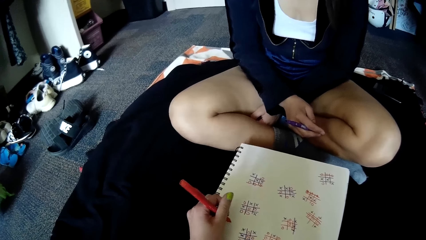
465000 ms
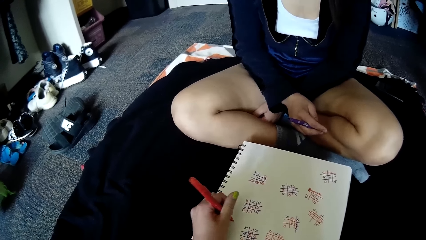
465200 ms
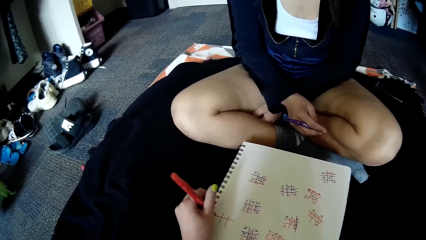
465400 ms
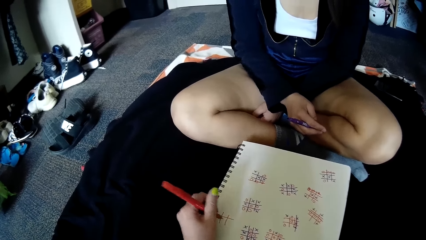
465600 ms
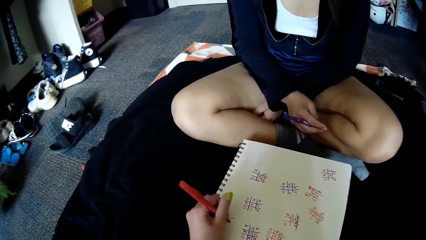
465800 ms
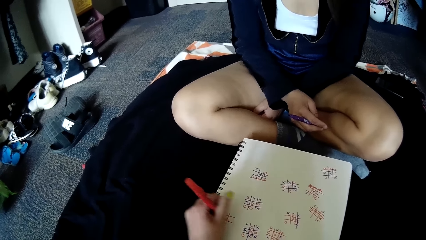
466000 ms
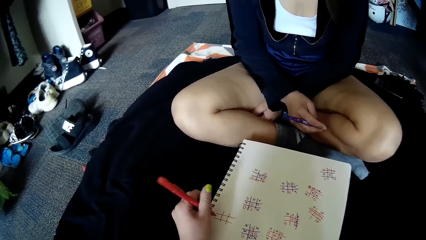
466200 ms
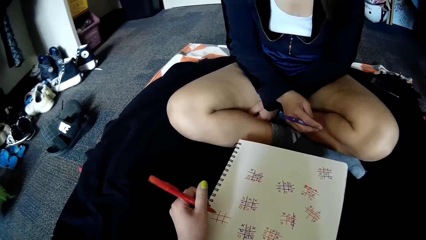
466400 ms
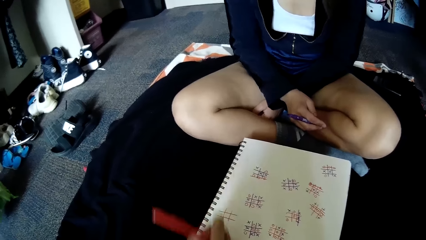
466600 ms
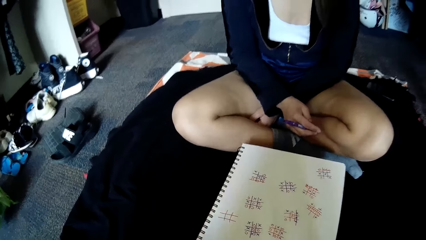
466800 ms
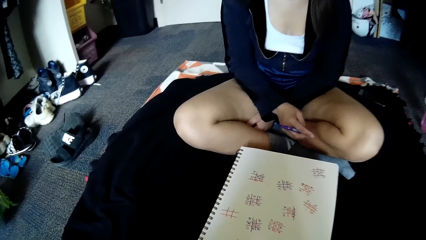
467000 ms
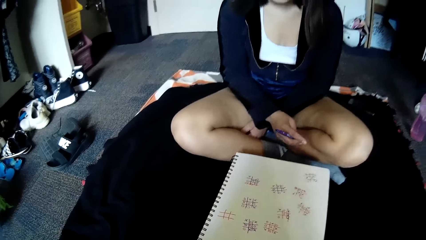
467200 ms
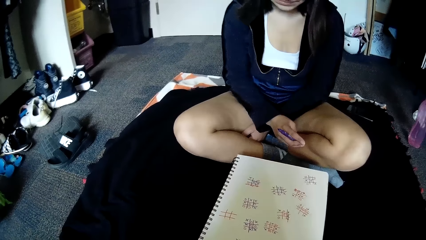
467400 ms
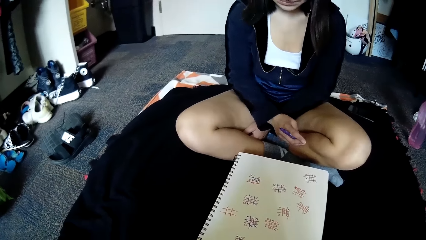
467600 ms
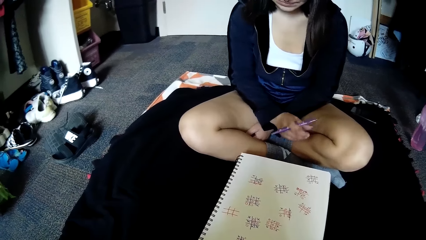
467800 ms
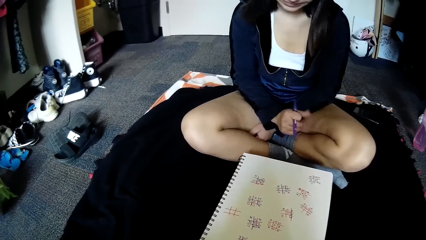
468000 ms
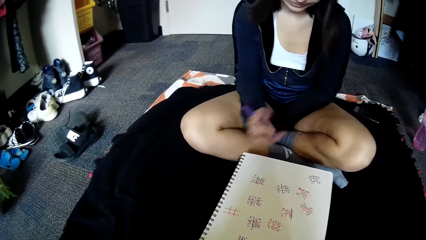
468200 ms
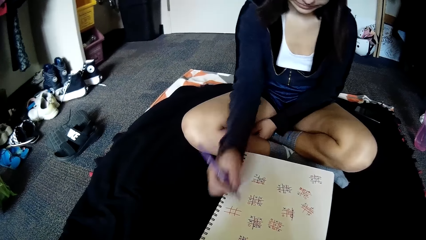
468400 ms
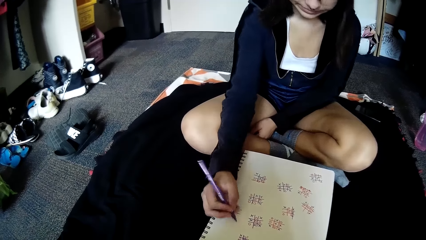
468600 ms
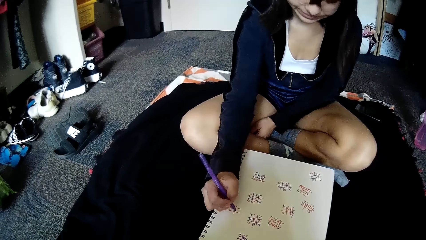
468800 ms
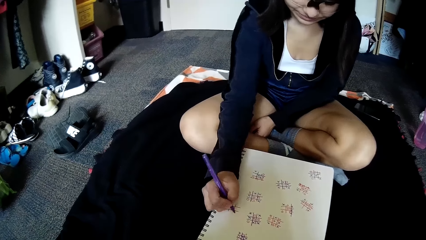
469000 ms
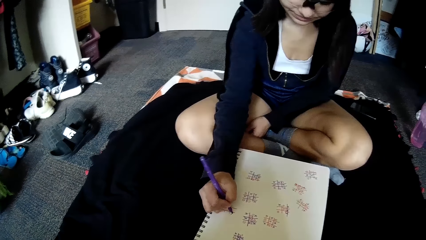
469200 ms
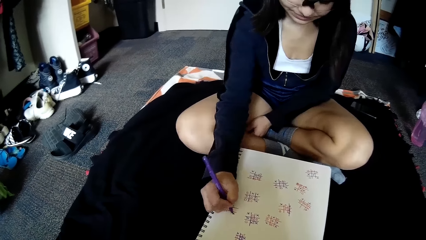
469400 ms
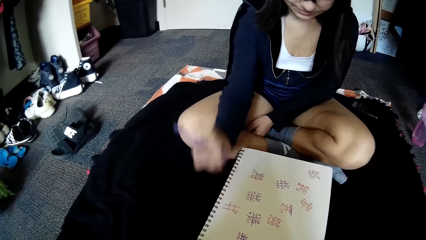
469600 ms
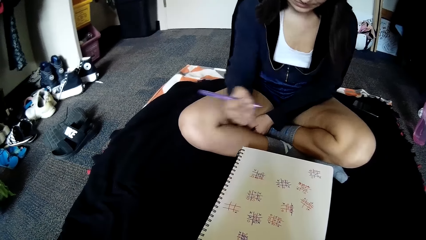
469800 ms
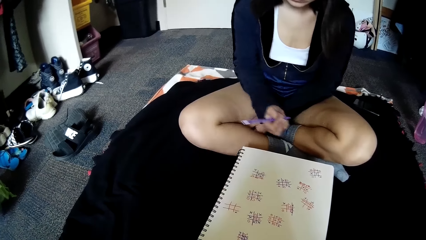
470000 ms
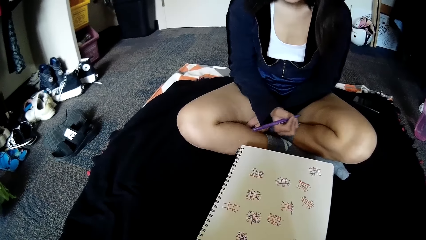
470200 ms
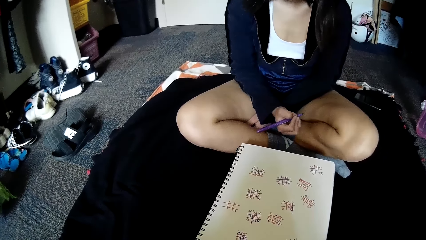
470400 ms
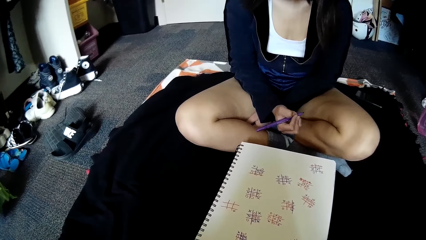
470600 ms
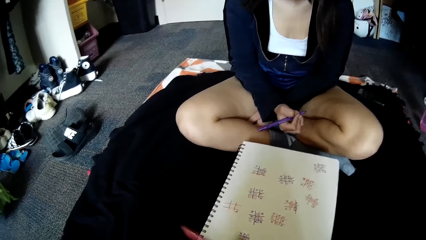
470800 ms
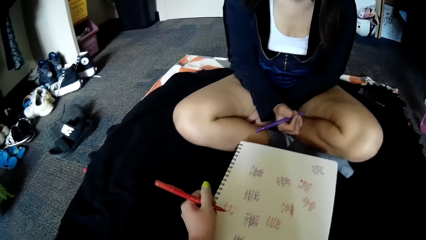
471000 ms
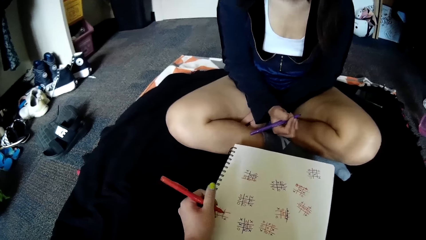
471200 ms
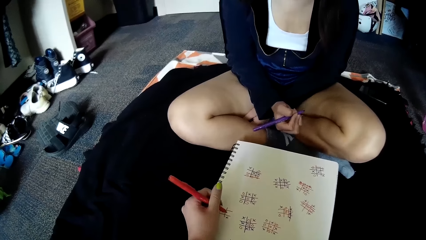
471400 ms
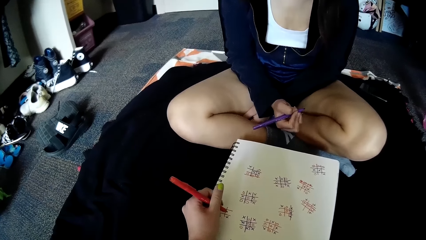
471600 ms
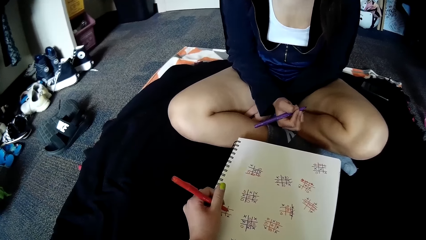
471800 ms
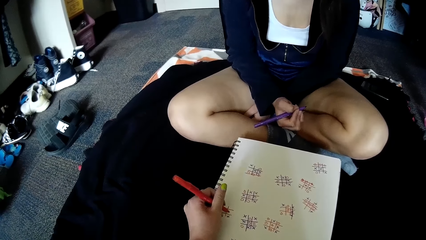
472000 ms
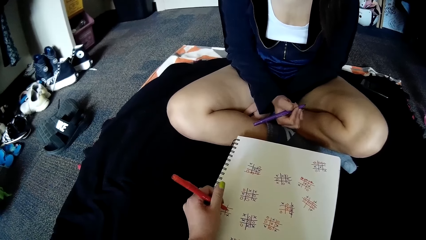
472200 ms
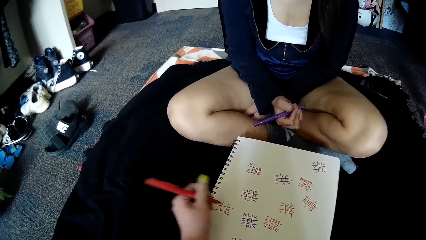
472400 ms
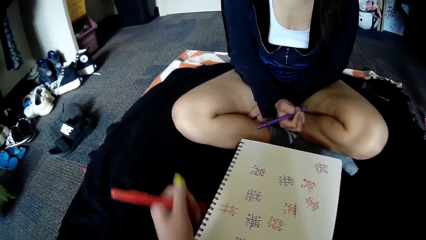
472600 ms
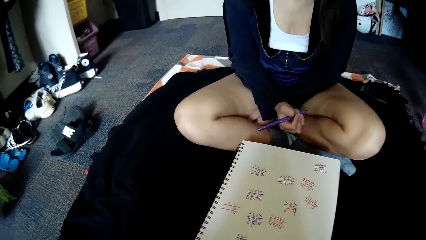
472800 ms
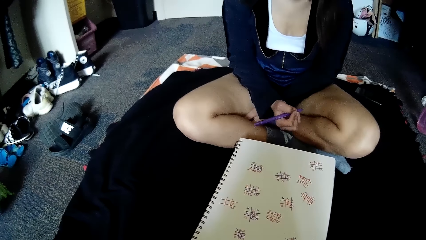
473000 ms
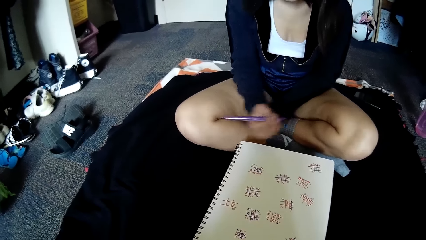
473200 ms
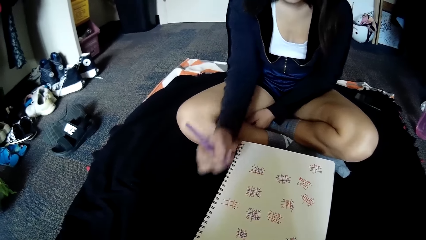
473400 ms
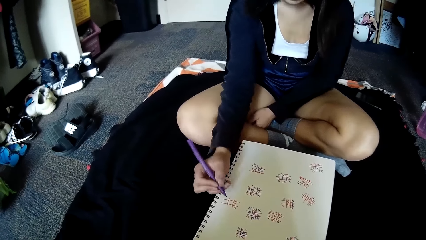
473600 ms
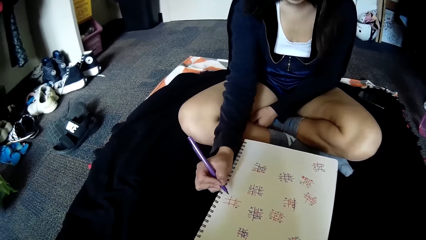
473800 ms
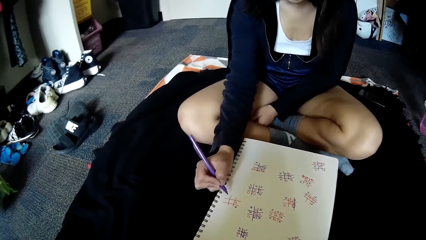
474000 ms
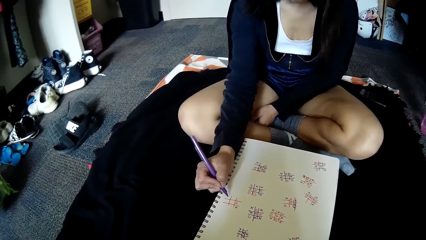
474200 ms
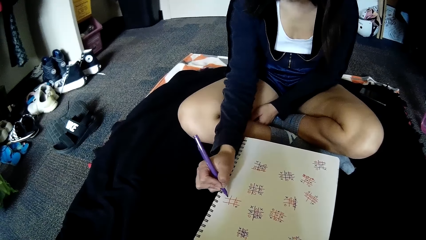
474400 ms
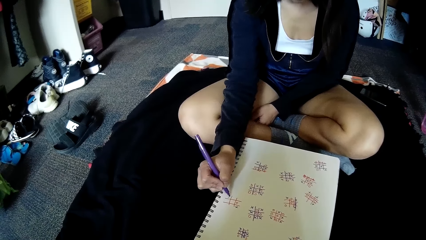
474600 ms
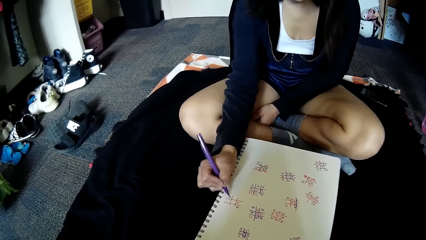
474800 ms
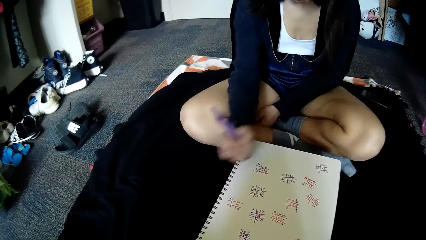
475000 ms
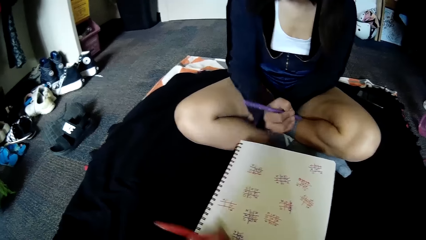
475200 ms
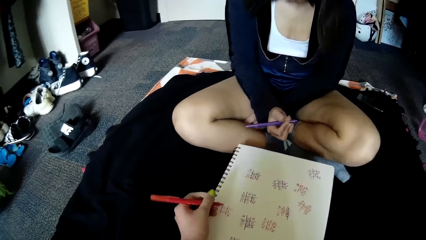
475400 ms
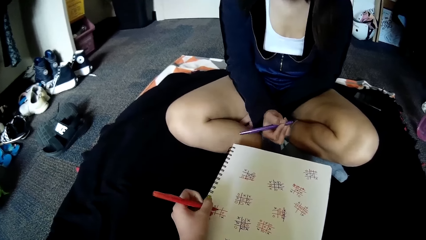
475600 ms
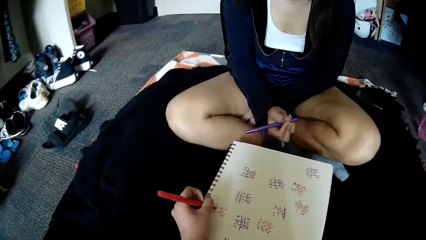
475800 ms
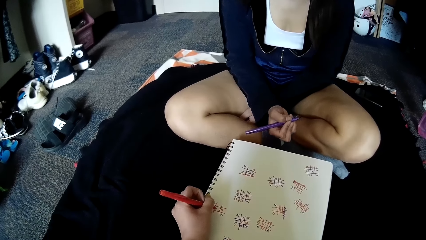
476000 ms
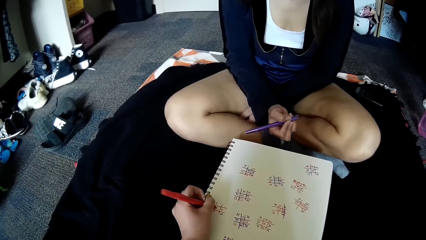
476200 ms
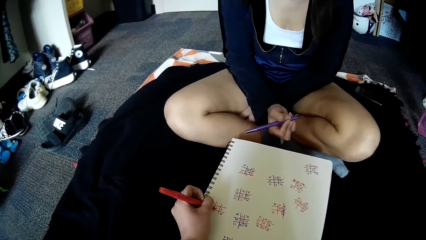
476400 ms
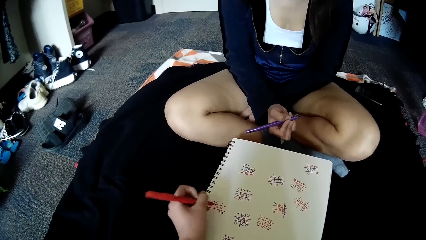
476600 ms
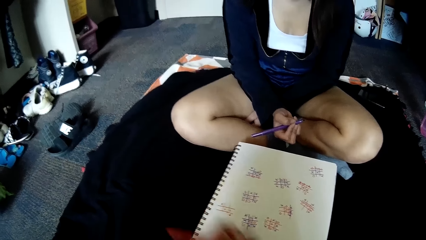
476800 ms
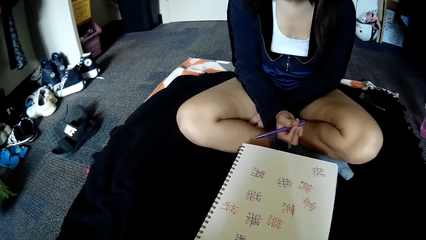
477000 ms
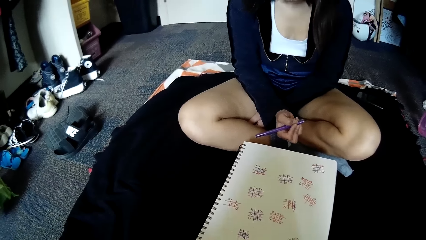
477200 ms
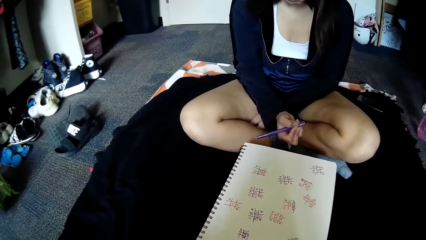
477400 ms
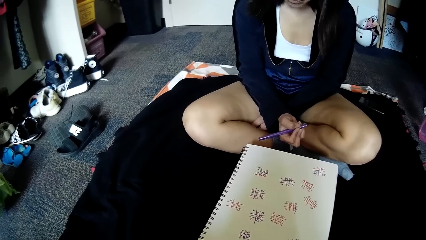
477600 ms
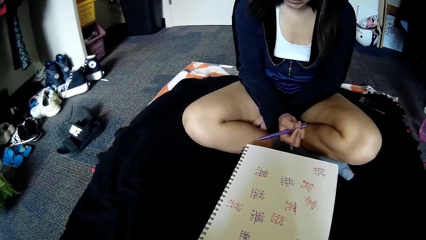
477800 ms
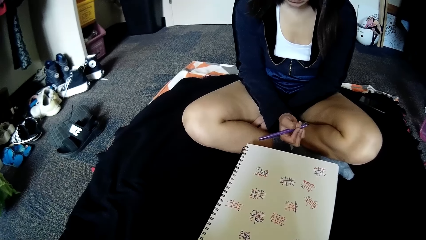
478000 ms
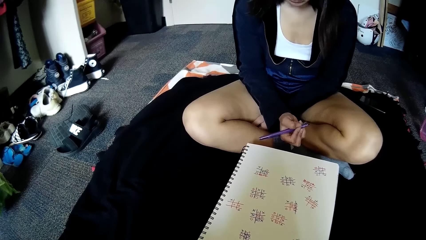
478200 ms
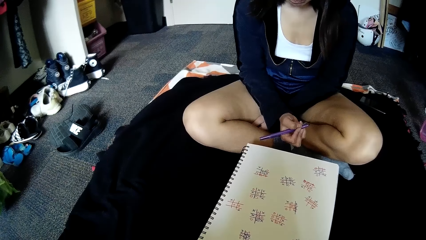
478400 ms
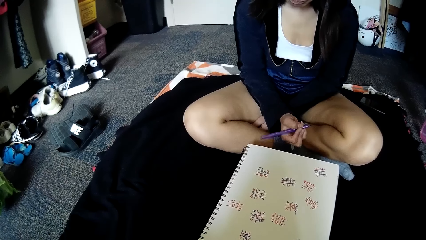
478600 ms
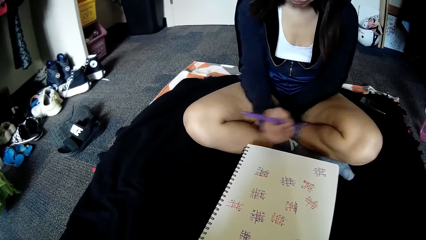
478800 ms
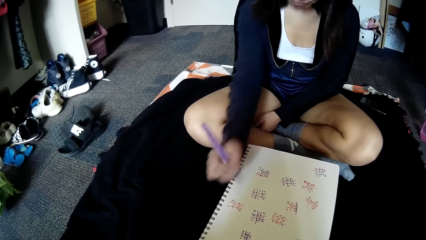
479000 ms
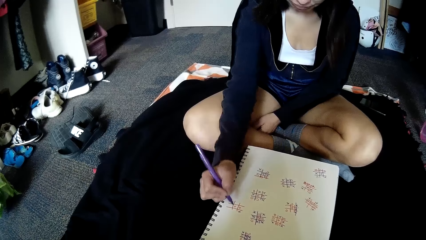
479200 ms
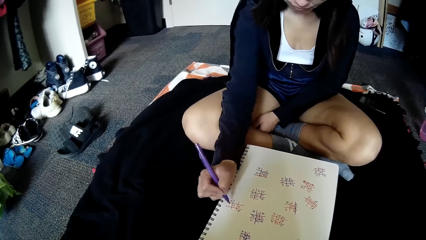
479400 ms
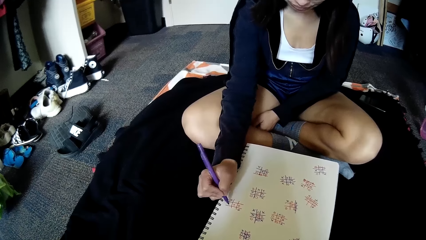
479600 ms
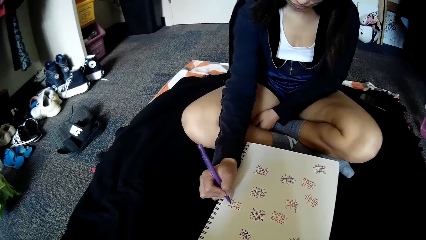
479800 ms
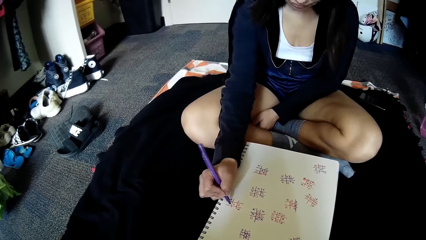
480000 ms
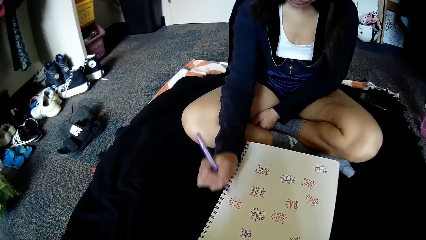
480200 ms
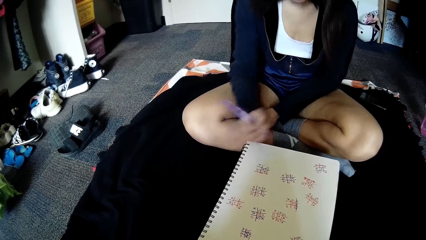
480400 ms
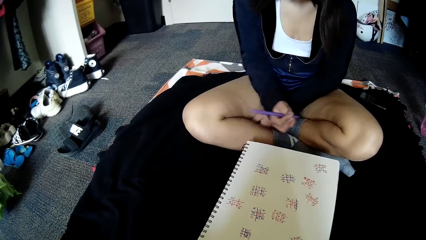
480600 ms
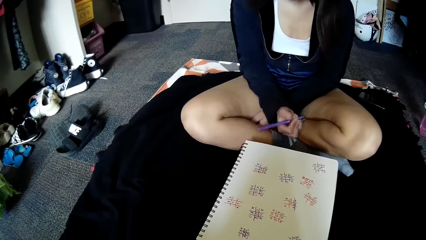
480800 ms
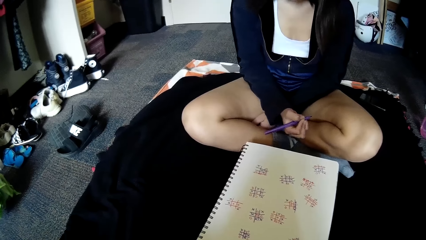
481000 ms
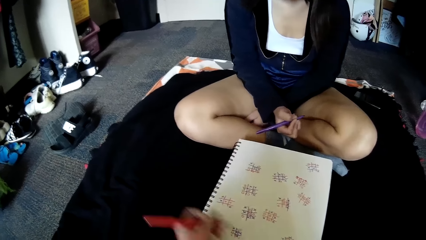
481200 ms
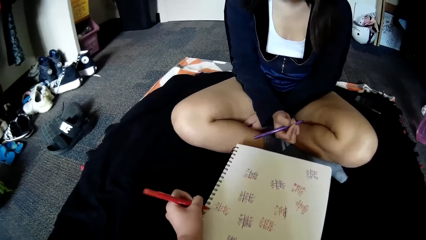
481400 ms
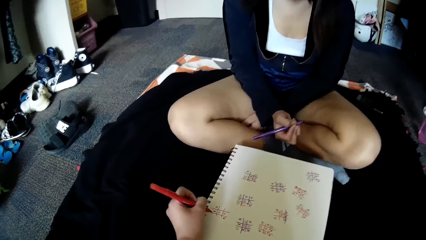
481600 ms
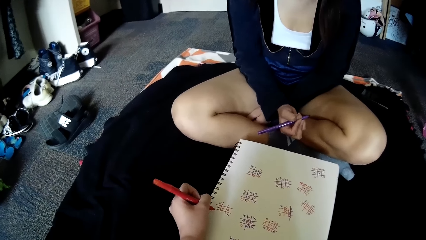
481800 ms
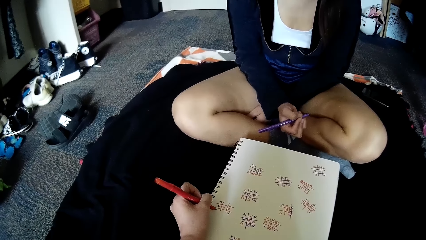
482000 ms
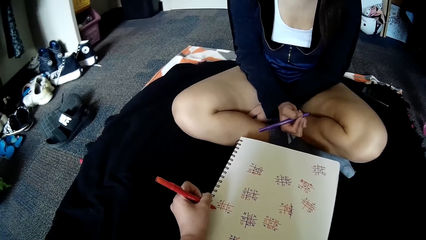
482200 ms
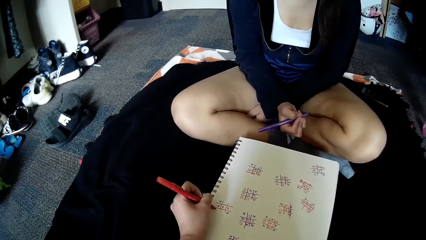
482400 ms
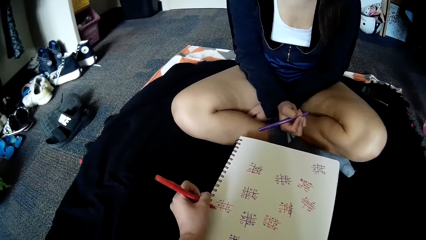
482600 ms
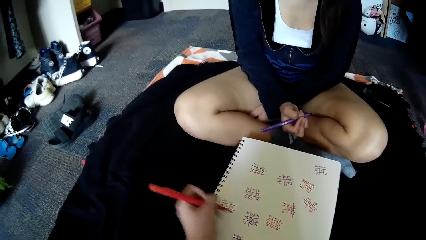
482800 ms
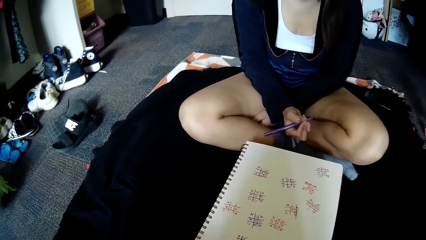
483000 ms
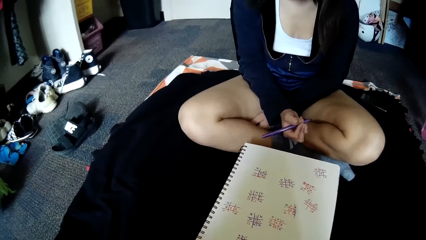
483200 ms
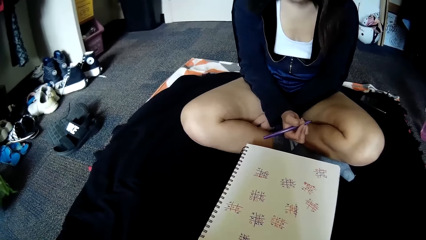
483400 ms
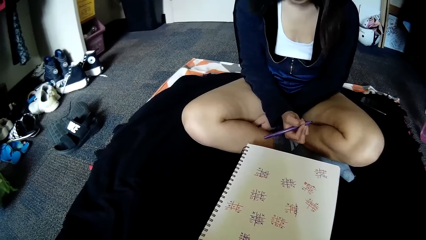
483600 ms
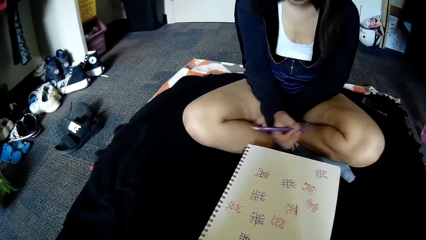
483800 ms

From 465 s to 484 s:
The woman writes in the grid of squares on the paper with the purple pen in her right hand. The camera wearer writes in the grid of squares on the paper with the red pen in her left hand. The woman writes in the grid of squares on the paper with the purple pen in her right hand. The camera wearer writes in the grid of squares on the paper with the red pen in her left hand. The woman writes in the grid of squares on the paper with the purple pen in her right hand. The camera wearer writes in the grid of squares on the paper with the red pen in her left hand.
